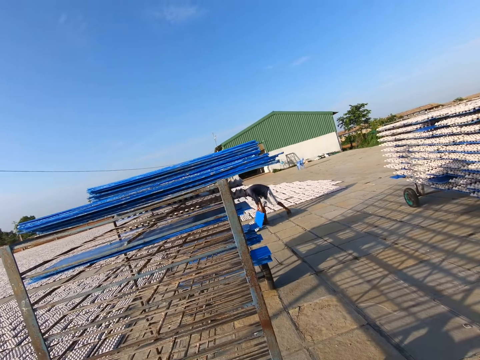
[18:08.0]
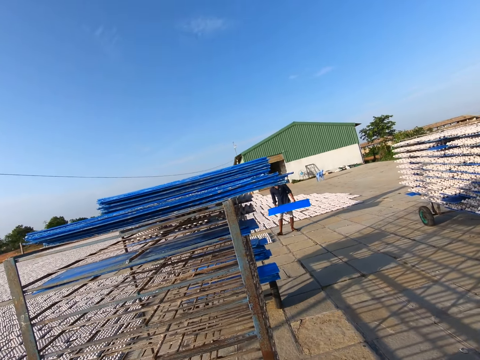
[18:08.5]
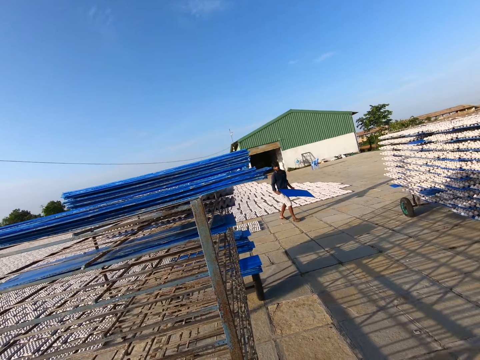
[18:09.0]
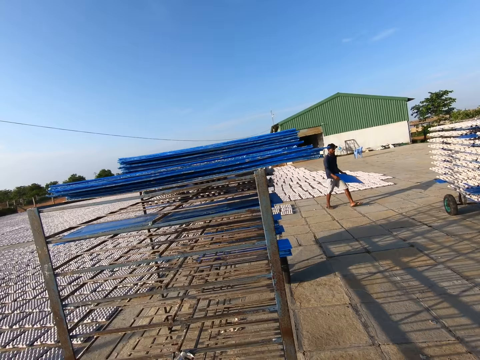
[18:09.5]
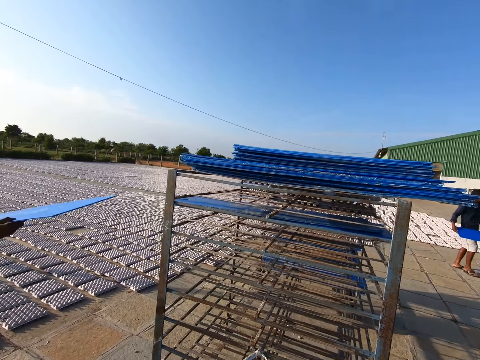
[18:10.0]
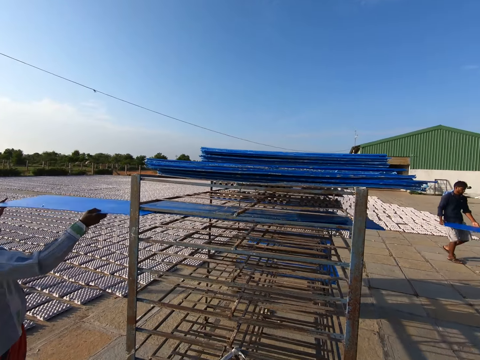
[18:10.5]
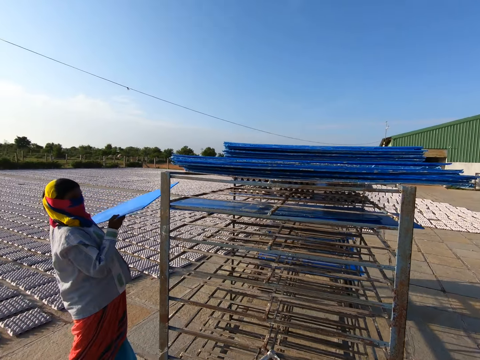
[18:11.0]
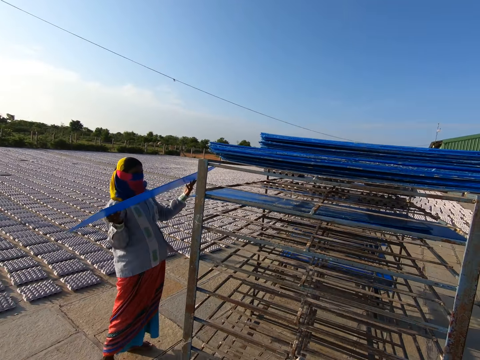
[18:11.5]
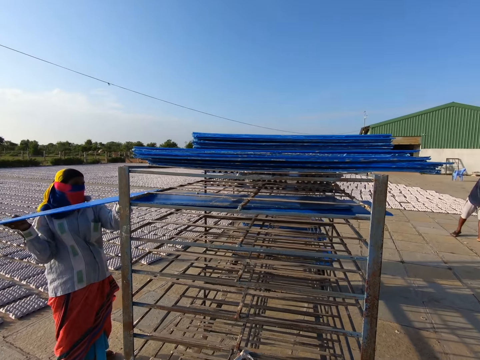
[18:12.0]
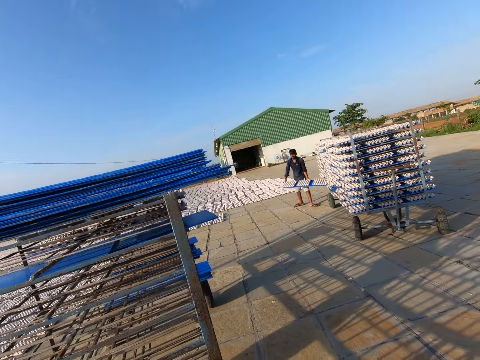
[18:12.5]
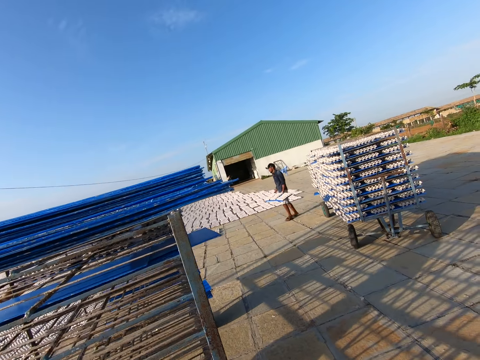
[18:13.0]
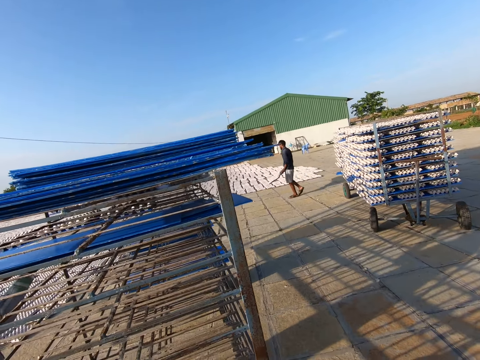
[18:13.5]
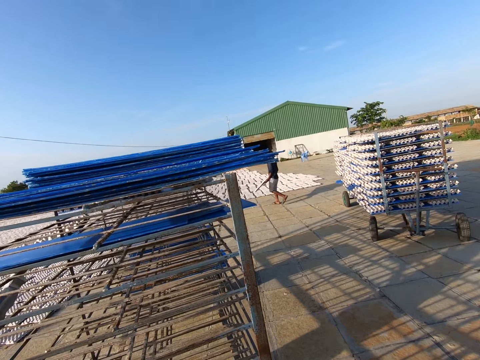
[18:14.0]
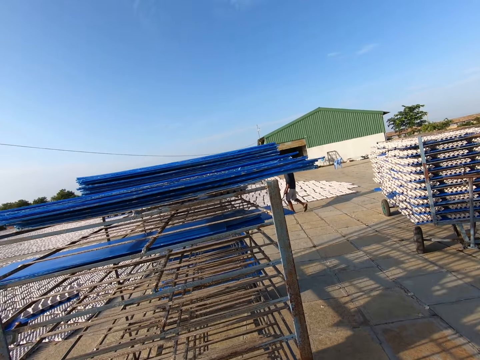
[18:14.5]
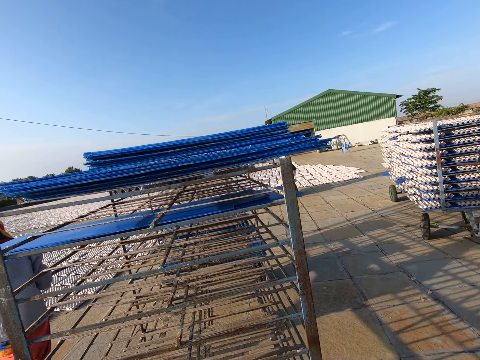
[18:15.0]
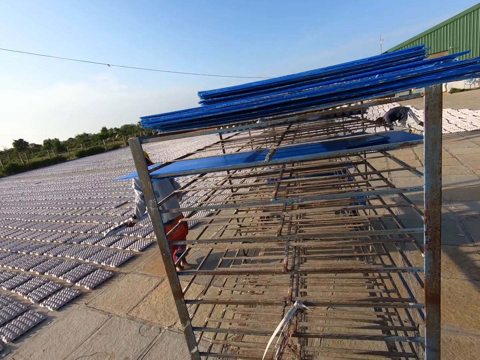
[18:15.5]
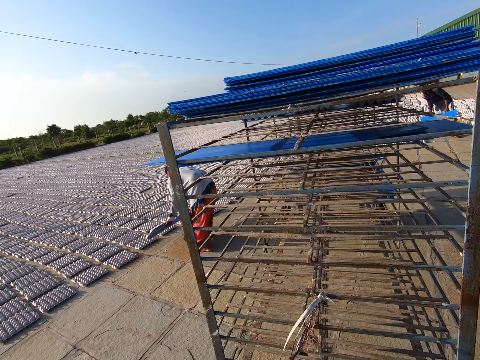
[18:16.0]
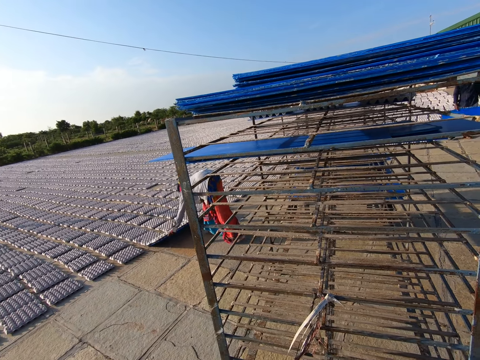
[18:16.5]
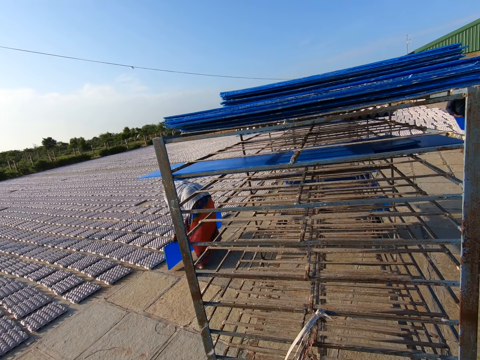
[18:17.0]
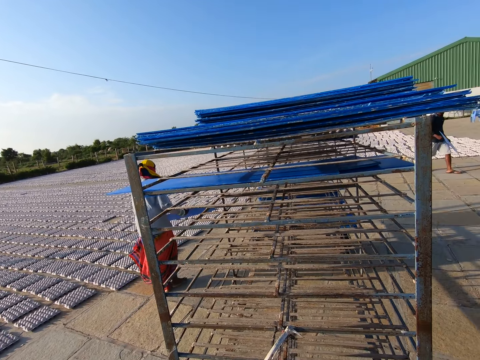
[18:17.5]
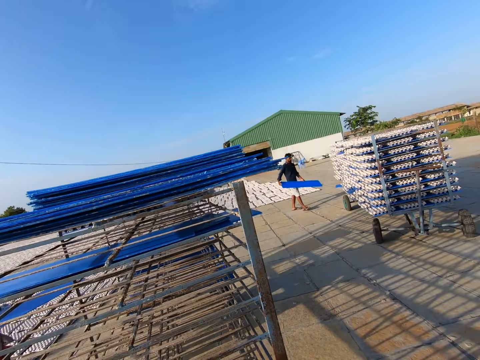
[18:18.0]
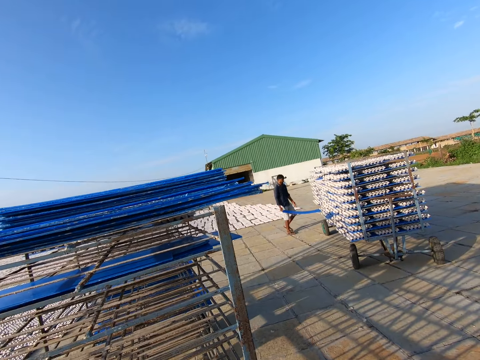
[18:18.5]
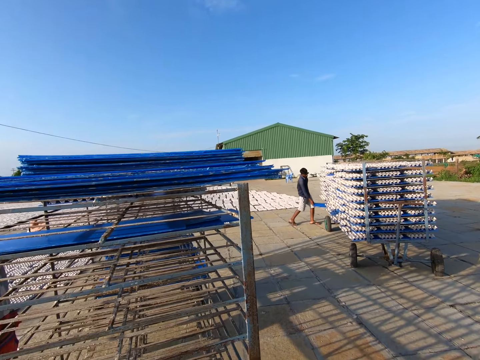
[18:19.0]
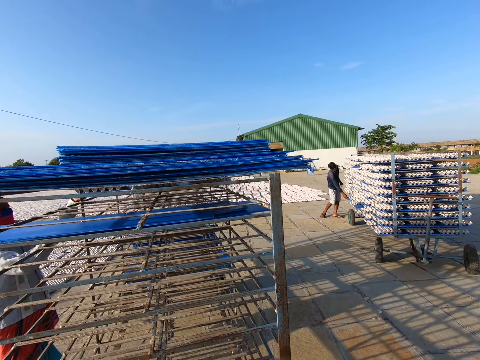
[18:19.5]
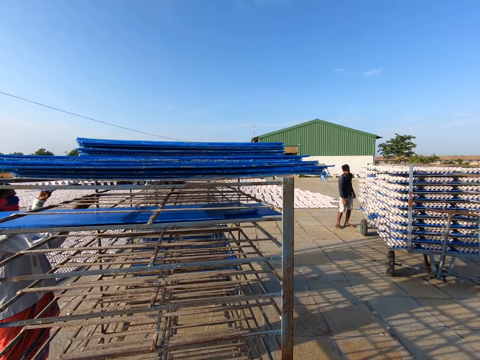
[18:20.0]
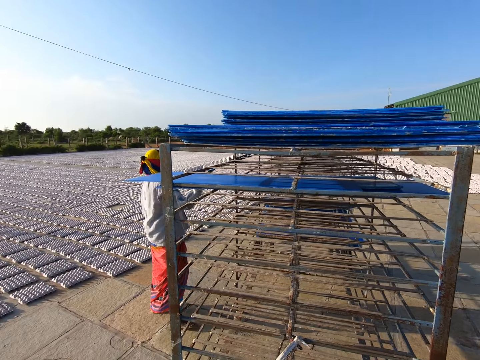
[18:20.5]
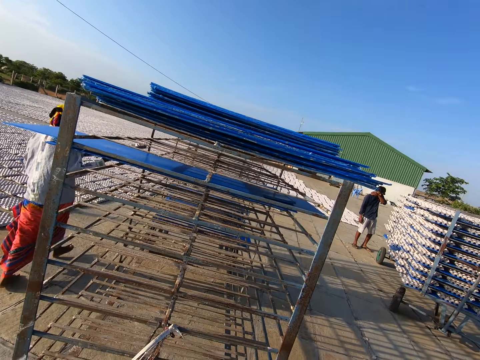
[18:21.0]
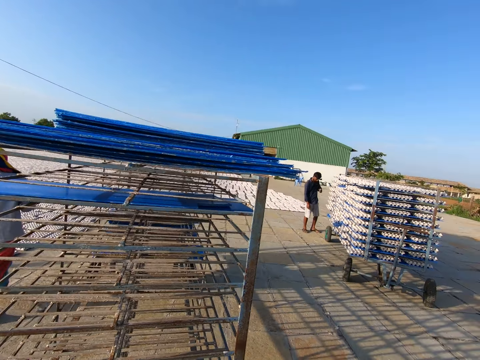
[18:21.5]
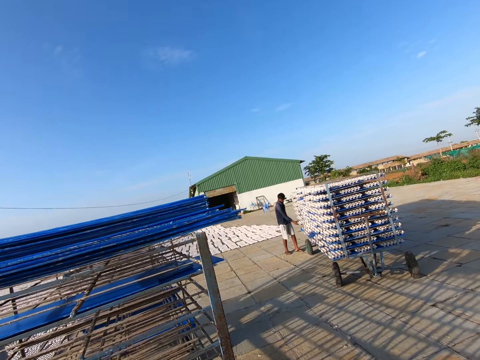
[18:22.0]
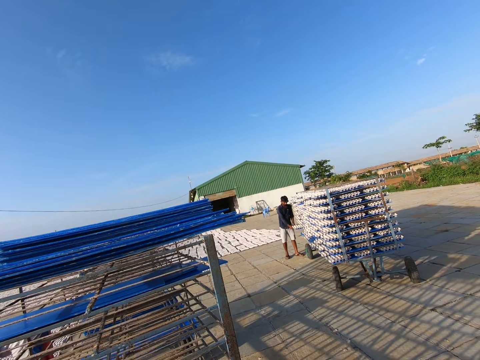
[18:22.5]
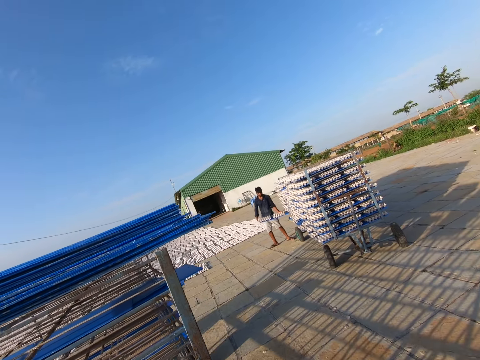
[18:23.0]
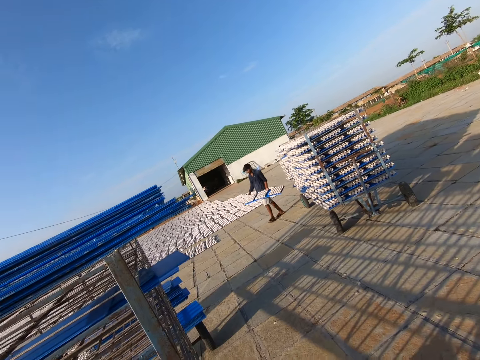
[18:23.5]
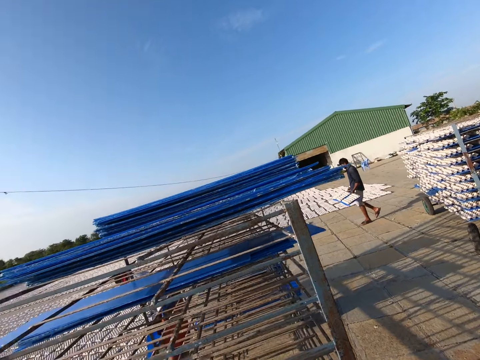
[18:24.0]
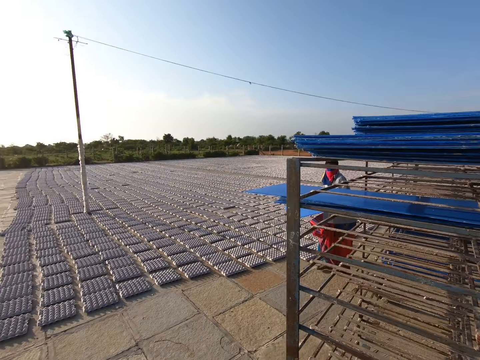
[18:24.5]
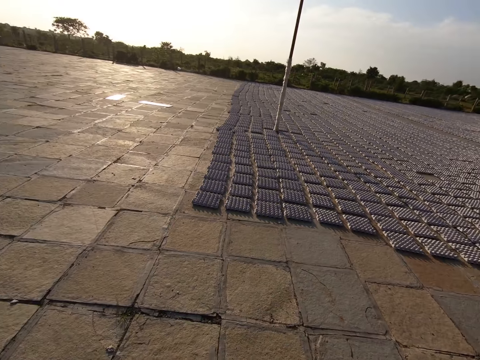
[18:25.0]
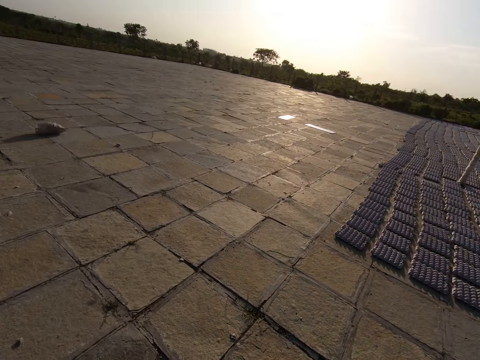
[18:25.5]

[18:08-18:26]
A man drops the crates from the tray on the ground with both hands. The camera wearer converses with another man. The first man picks up a tray of crates from the rack with both hands. The other man drops the tray on the rack with both hands and picks up a tray of crates from the rack with both hands. A woman drops the egg crates from the tray to the floor with both hands. The camera wearer looks around. A third man puts the tray on the rack with his right hand. The woman picks up a tray of egg crates from the rack with both hands. The third man picks up a tray of egg crates from the rack with both hands.

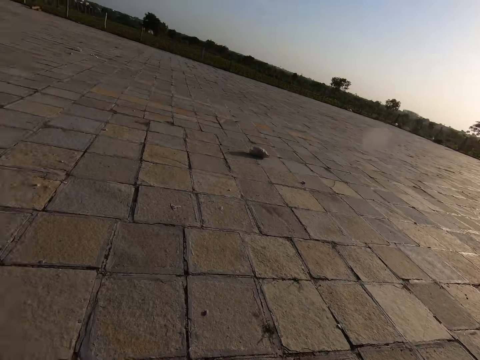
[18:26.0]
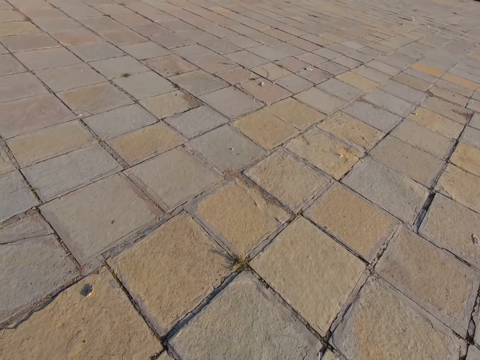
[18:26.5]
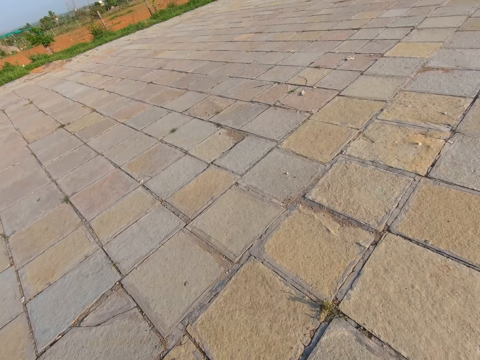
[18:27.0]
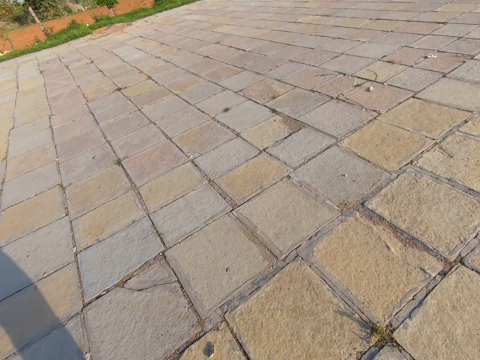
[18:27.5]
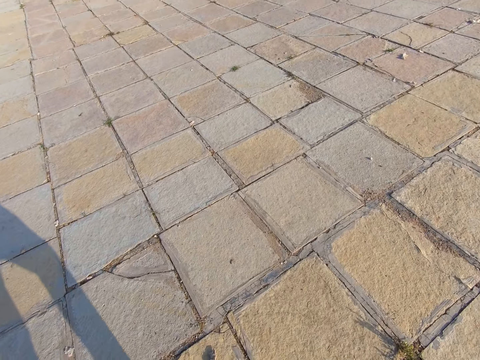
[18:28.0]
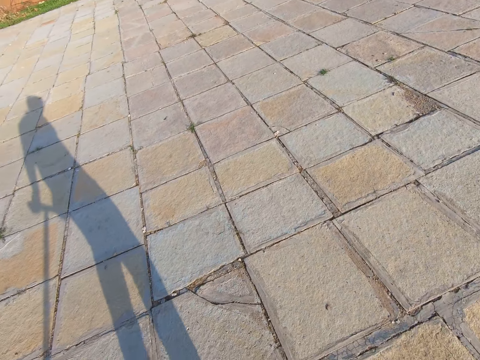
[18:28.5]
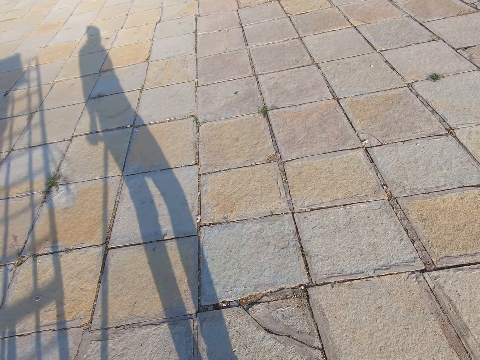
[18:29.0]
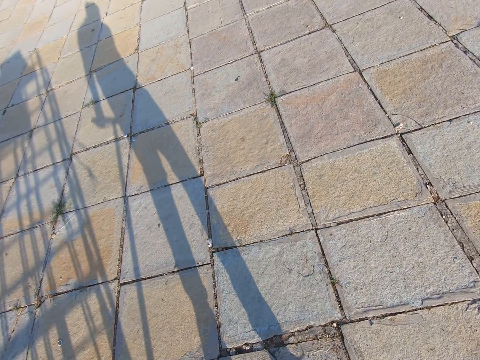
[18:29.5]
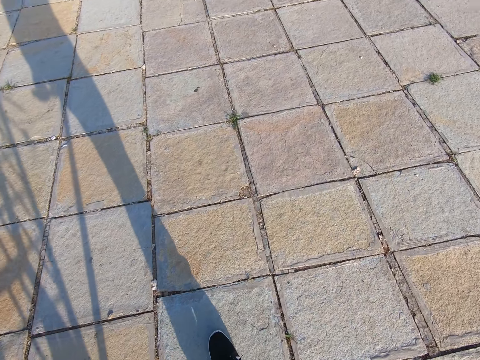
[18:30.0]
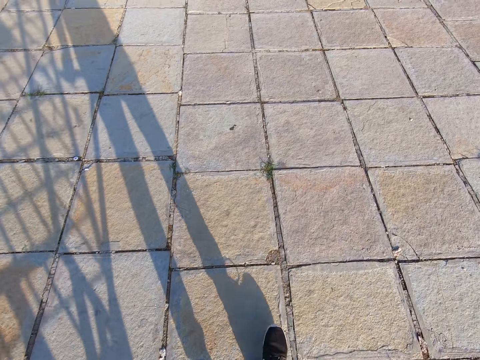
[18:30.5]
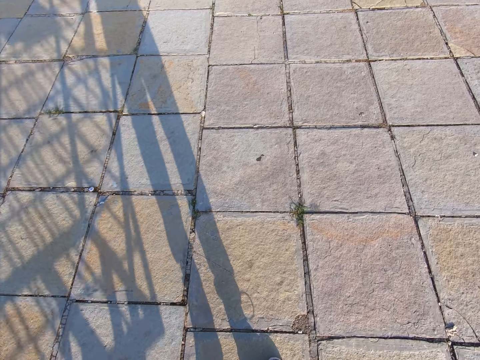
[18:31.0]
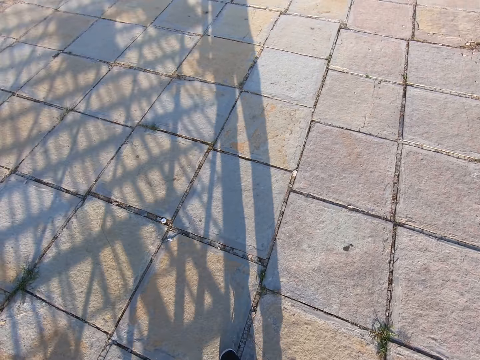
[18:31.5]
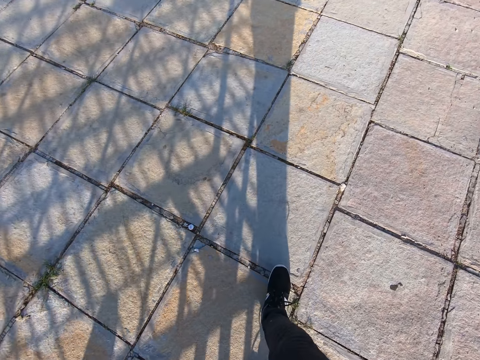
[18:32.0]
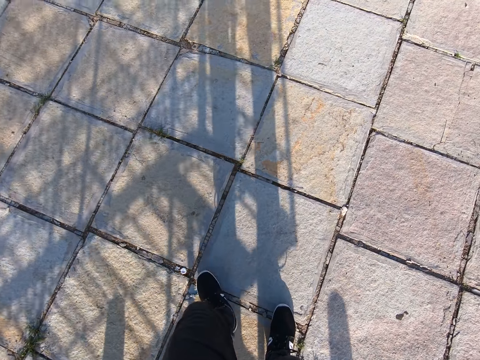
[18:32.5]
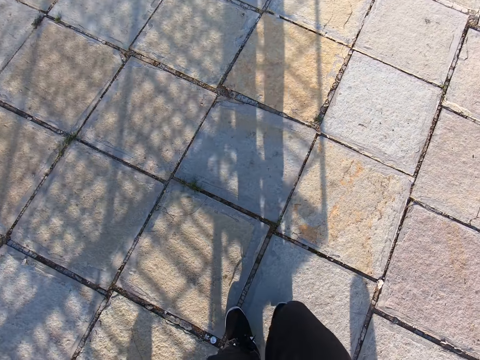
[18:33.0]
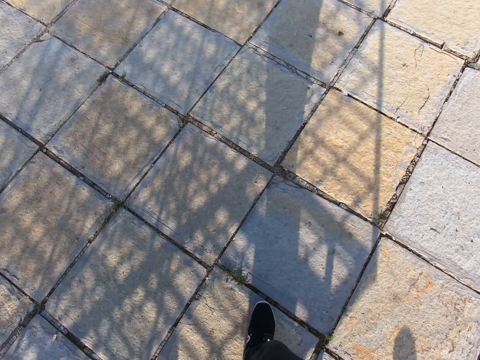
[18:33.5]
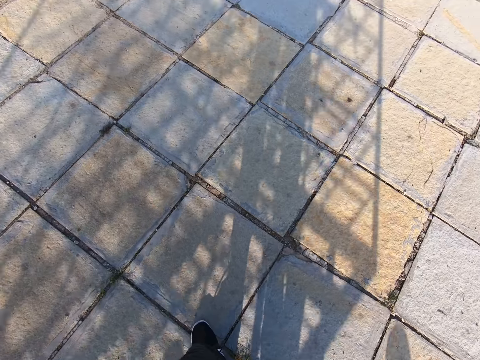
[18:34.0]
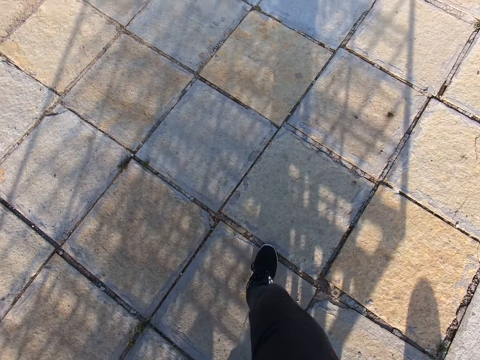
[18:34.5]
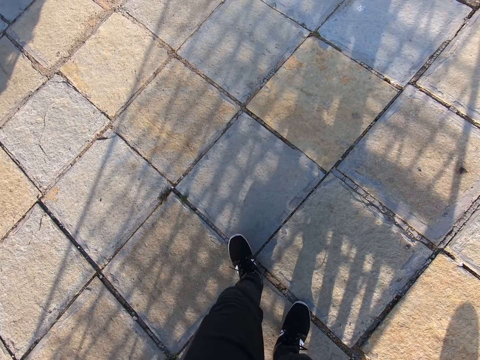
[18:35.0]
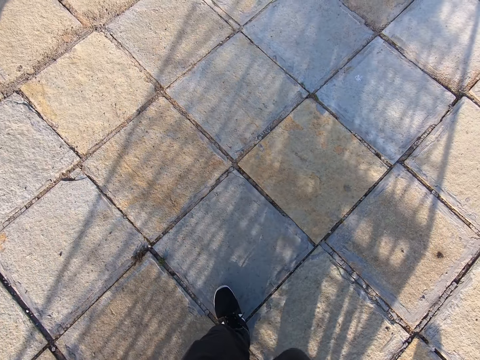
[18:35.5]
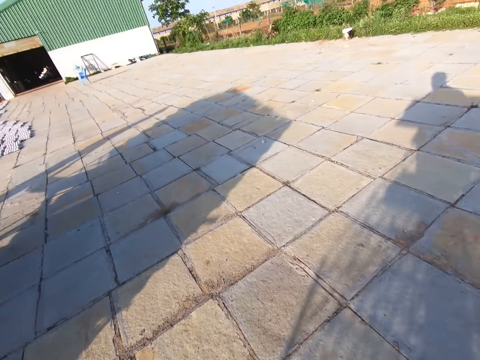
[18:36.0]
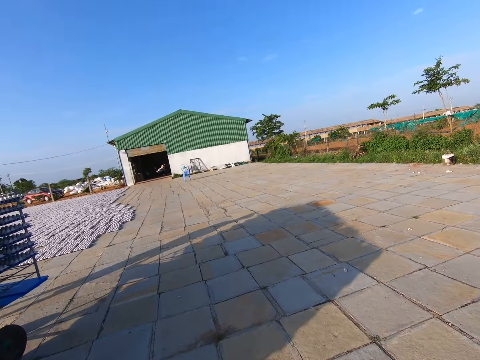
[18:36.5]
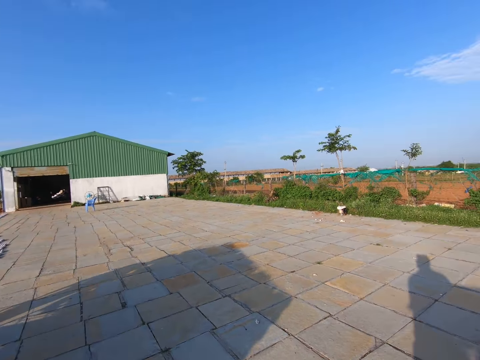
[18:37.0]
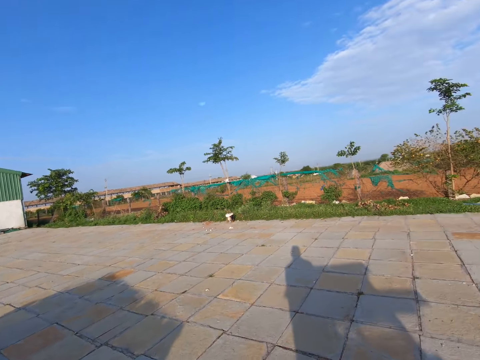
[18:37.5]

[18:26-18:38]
The camera wearer talks. They walk. They walk again. They breathe heavily.
